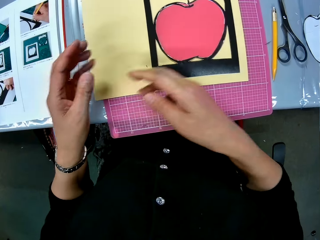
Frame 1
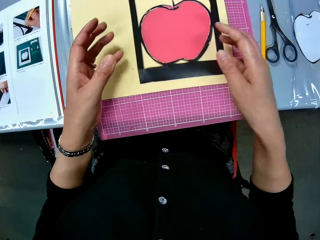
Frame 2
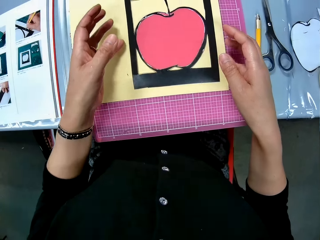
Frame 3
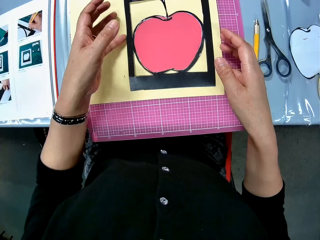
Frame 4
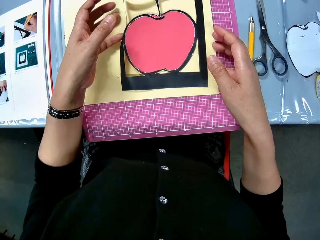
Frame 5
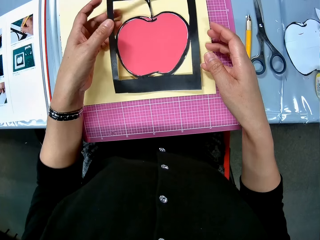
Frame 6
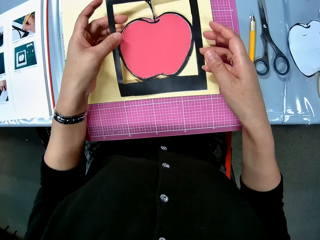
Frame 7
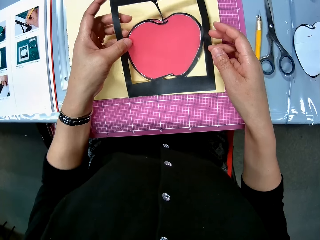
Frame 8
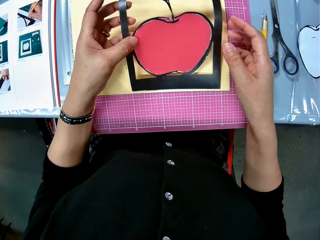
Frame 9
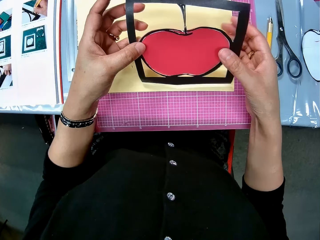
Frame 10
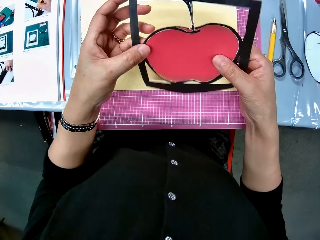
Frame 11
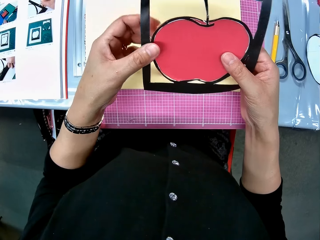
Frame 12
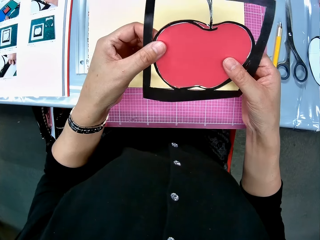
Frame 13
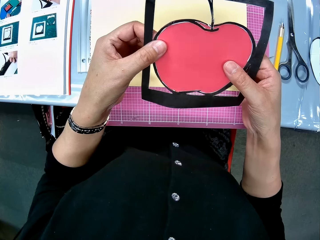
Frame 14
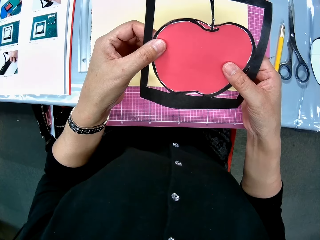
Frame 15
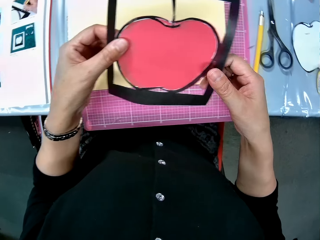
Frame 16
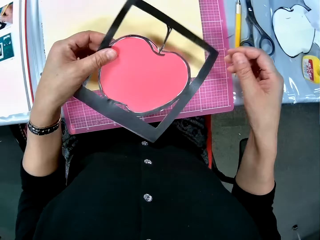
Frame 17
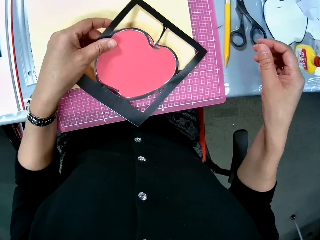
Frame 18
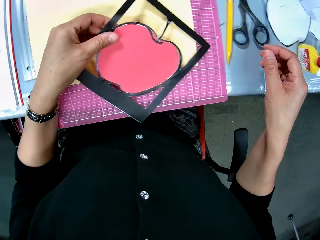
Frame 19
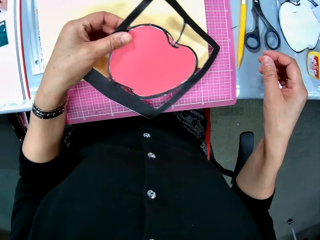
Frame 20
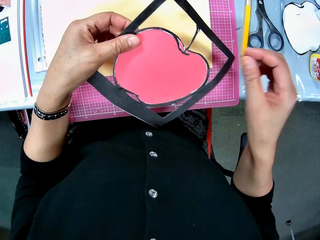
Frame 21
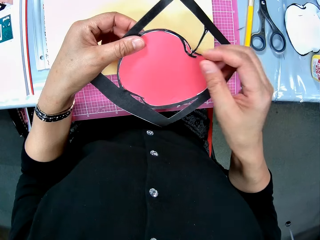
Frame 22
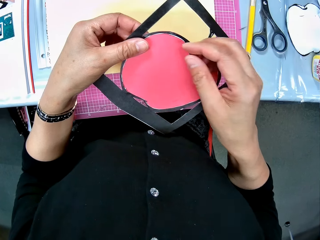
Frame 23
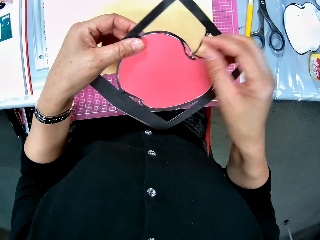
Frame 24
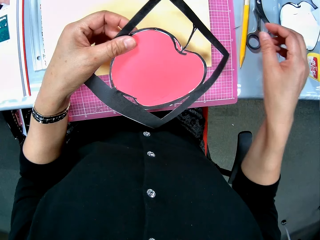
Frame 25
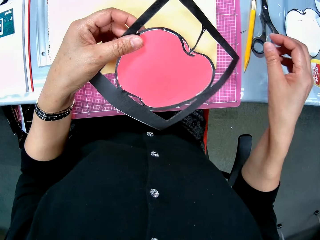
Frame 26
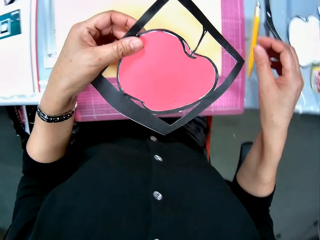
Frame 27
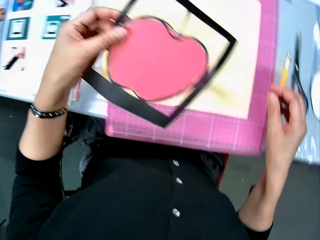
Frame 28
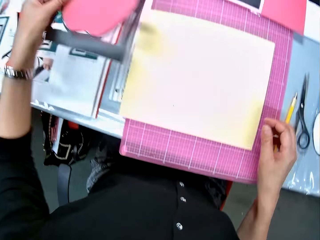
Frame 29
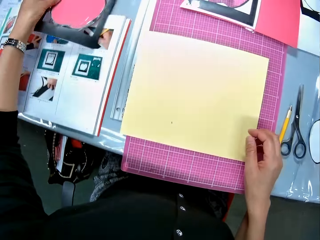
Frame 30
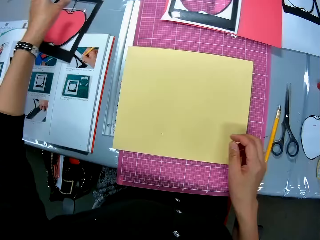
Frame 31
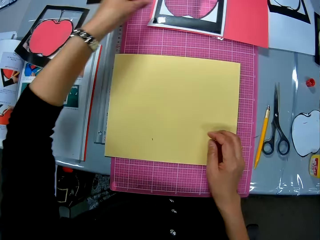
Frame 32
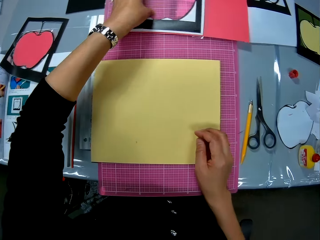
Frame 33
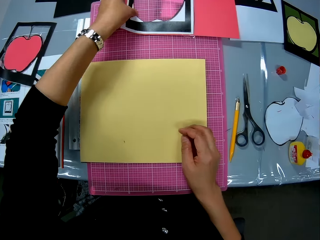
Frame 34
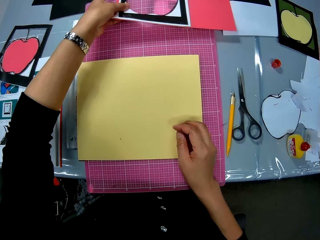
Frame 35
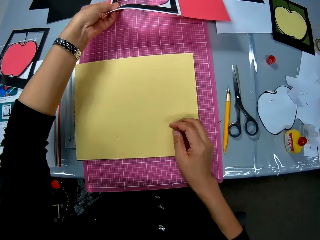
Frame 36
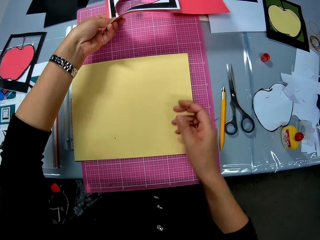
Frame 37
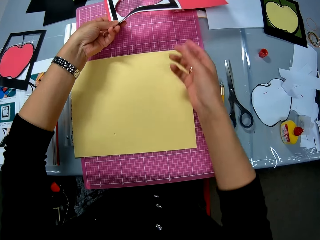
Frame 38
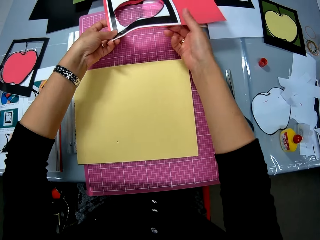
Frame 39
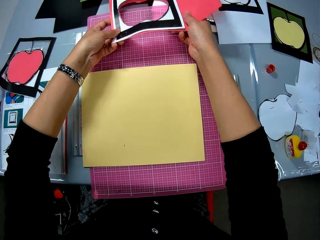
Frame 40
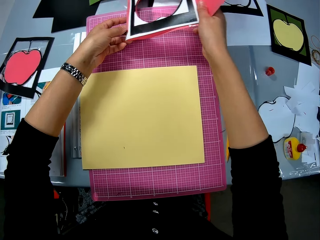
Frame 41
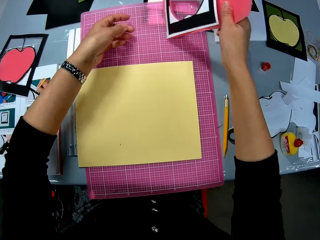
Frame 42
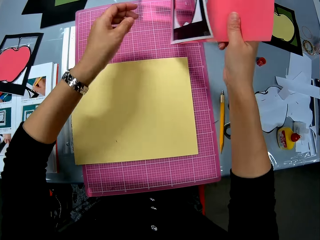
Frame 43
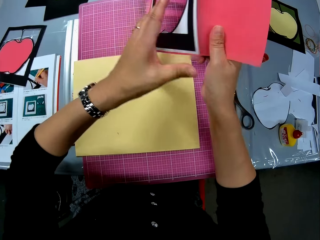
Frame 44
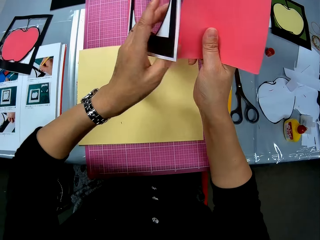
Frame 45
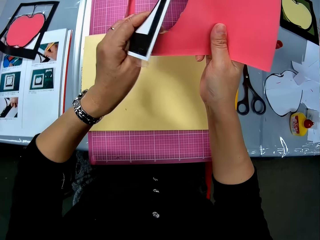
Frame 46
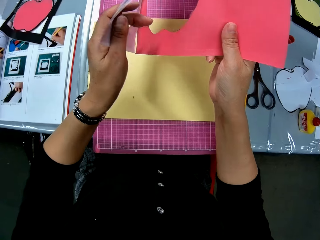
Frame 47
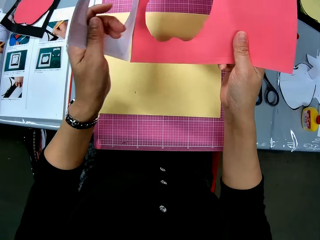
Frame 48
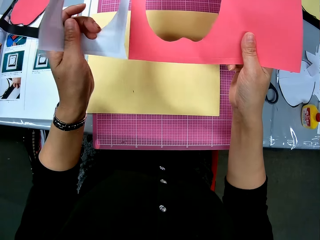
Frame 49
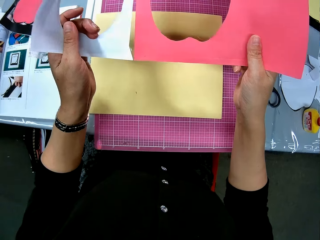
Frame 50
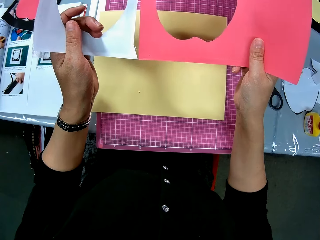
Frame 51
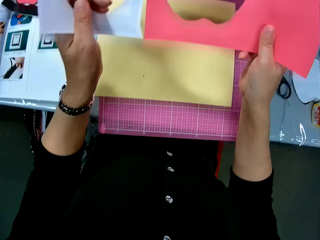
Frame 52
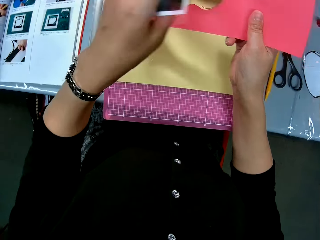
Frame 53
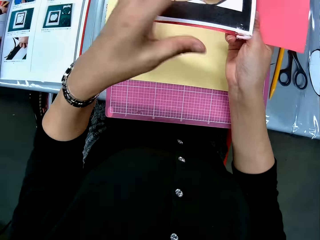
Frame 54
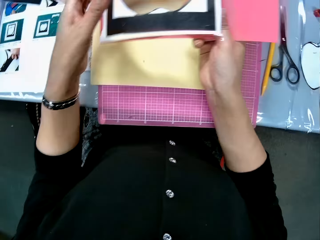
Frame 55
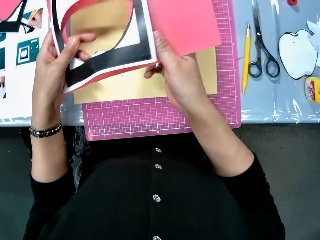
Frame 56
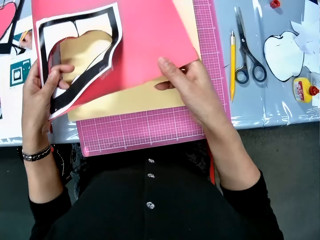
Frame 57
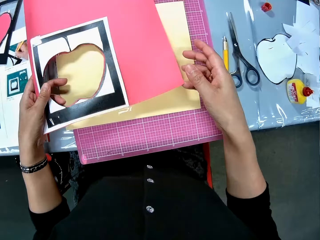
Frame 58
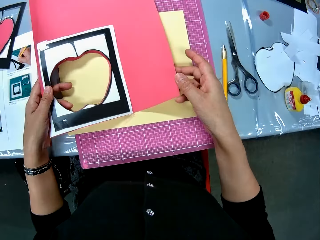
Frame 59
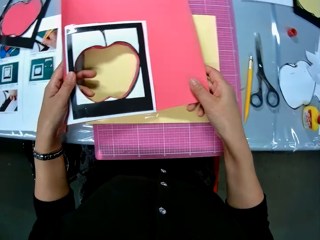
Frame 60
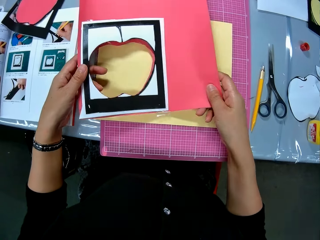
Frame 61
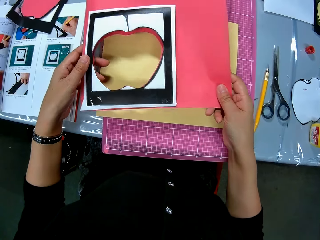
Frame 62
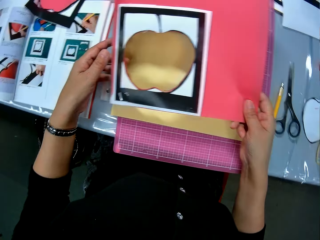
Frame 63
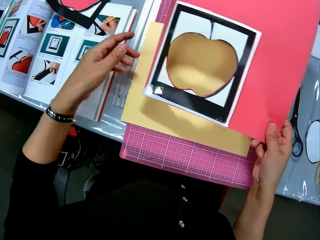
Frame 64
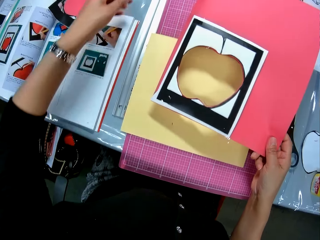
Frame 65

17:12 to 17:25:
The camera wearer picks the apple art back on the cardboard on the table with both hands. They hold the apple art on the beige card stock with the left hand. They inspect the apple art. They drop the apple art back on the table. They take a shaped paper and a red shaped card stock on the table. They detach the shaped paper from the red shaped card stock. They put together the shaped paper and the red shaped card stock.

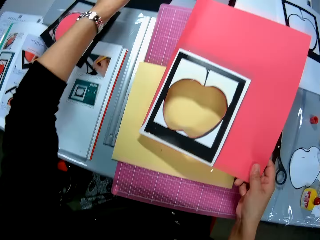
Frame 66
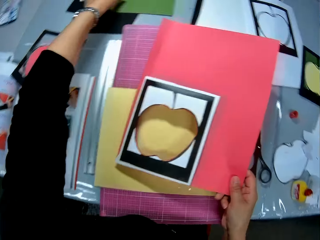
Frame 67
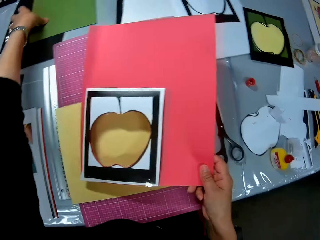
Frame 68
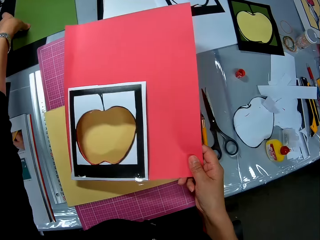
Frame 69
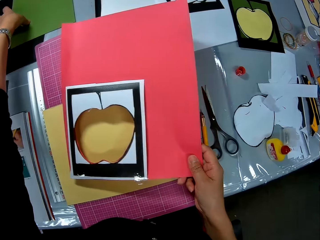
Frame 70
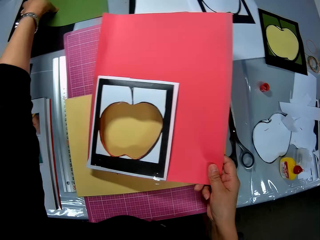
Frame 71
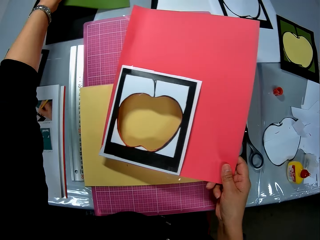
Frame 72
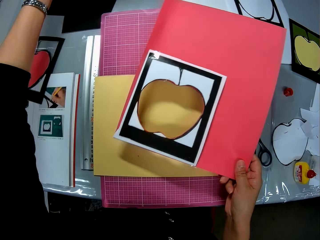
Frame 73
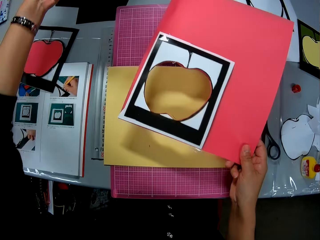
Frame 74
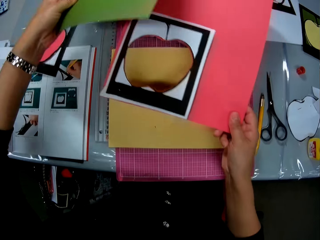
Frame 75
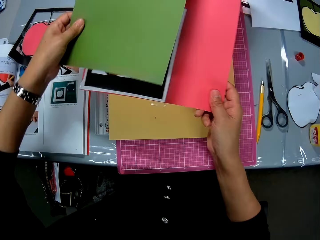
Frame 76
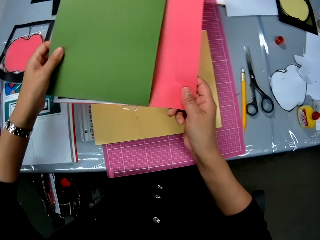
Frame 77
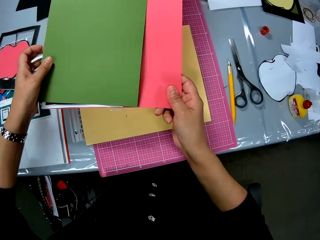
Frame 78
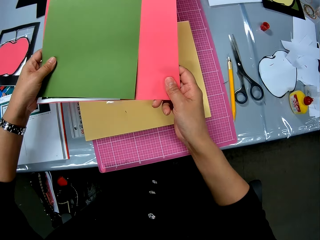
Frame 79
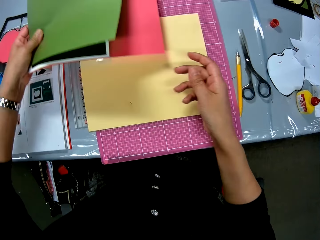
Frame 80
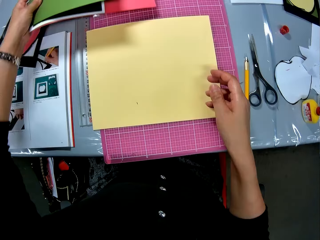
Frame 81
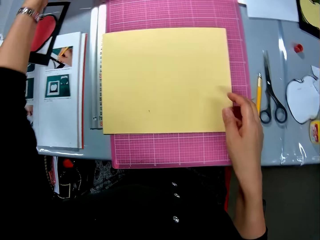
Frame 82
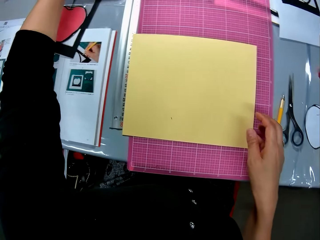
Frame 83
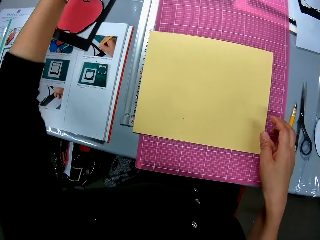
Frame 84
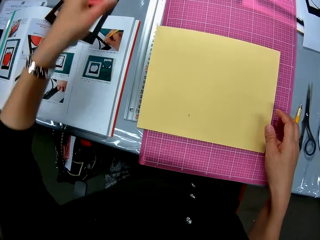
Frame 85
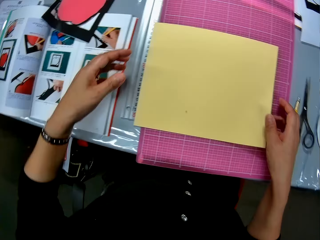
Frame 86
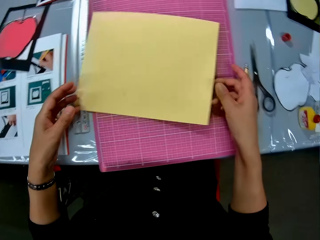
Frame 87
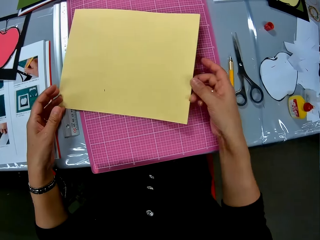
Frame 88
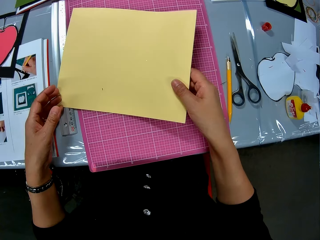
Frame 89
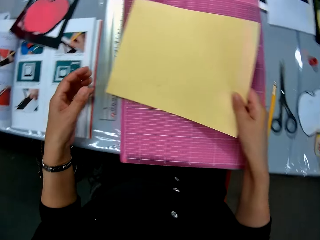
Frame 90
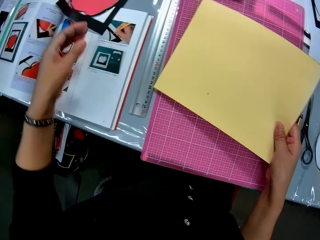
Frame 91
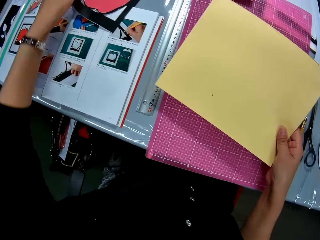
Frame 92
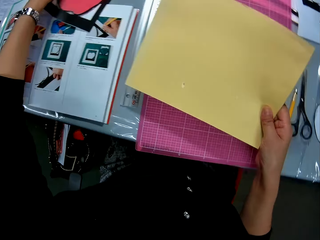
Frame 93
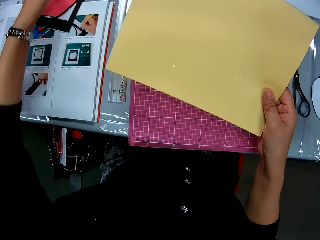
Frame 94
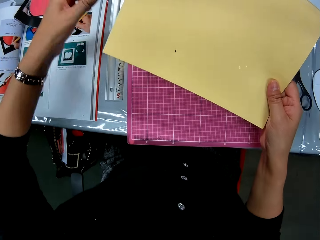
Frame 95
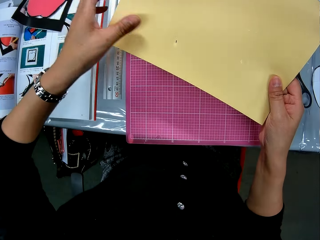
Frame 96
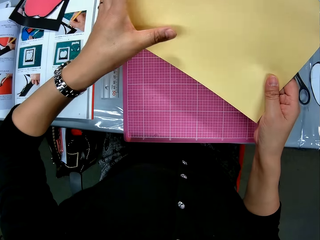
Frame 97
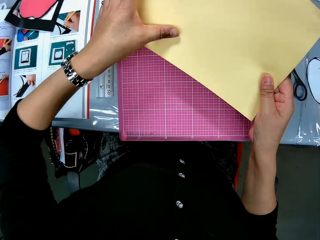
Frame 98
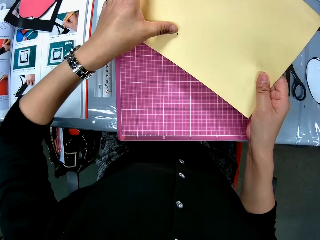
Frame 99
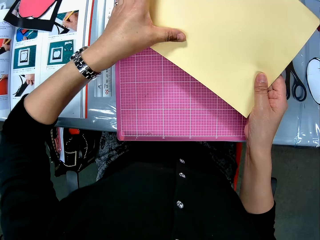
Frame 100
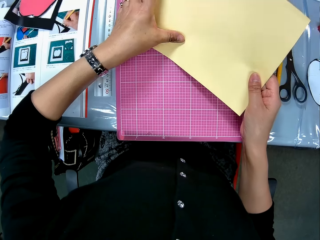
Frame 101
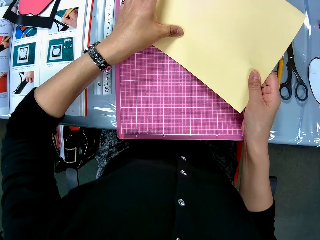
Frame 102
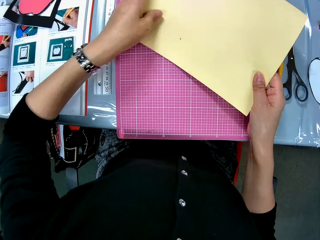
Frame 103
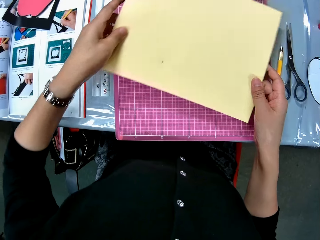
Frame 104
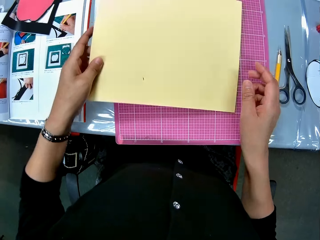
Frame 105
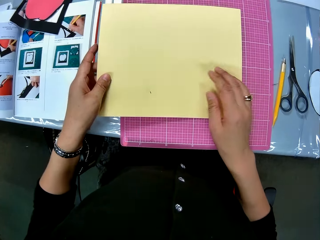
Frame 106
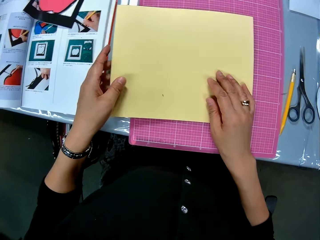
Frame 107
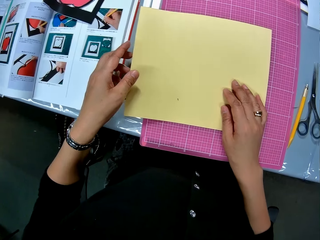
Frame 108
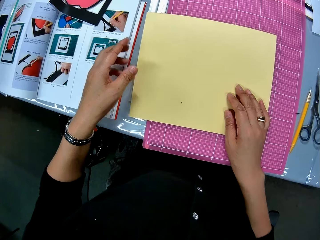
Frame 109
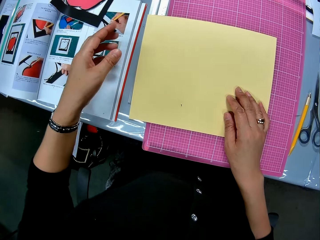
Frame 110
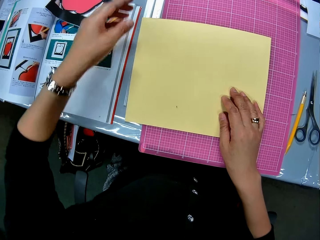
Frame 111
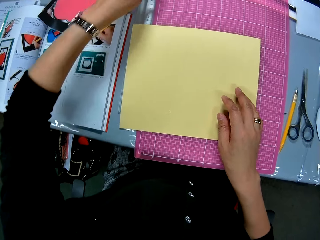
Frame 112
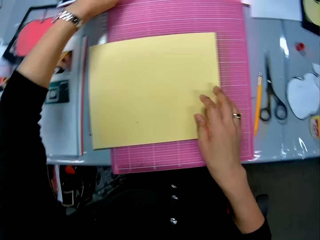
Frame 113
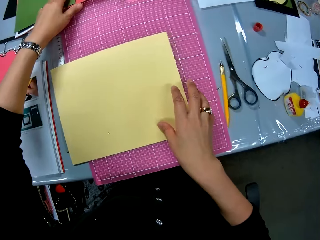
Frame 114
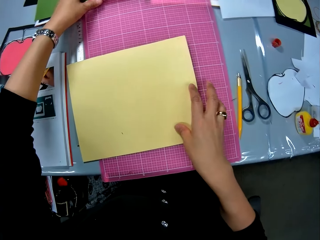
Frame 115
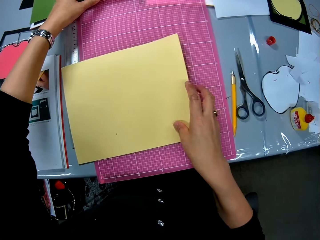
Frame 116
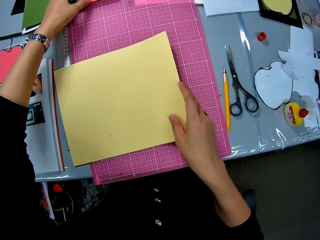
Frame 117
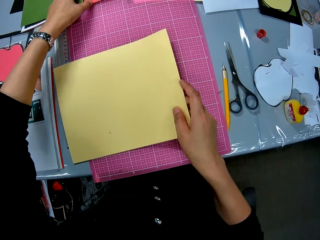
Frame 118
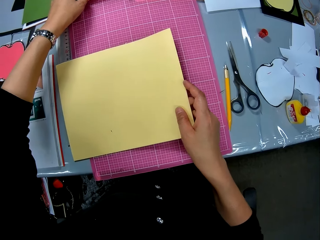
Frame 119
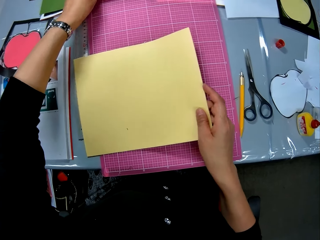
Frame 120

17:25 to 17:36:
The camera wearer holds the shaped paper and the red shaped card stock with the right hand. She picks another cardboard or green card stock from the table with the left hand. She puts the green card stock on top of the shapes. She drops the apple art and the cardboard back on the table. She picks up the cardboard or beige card stock on the table. She holds the cardboard with her right hand. She puts her left hand on the cardboard. She scratches the beige card stock with the left hand thumb. She places the beige card stock on the graph board. She pulls the green card stock with the left hand. She lifts the cardboard with her right hand on the pink sheet on the table.
